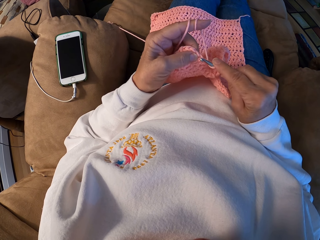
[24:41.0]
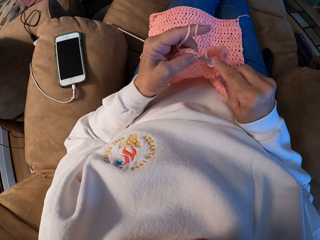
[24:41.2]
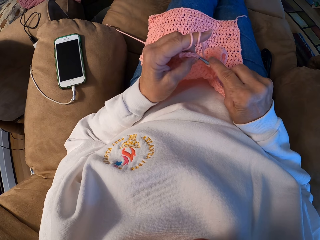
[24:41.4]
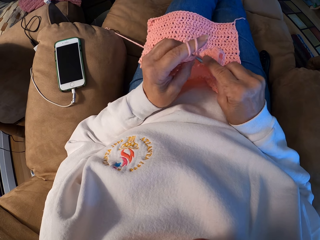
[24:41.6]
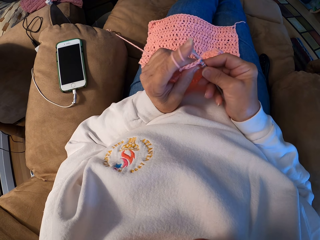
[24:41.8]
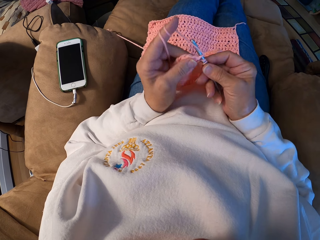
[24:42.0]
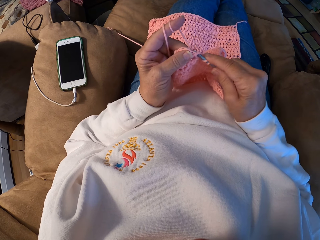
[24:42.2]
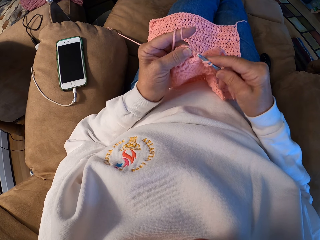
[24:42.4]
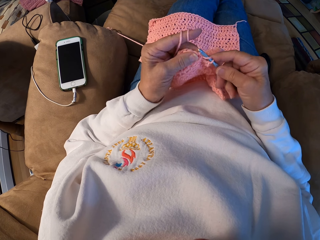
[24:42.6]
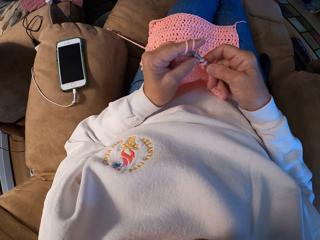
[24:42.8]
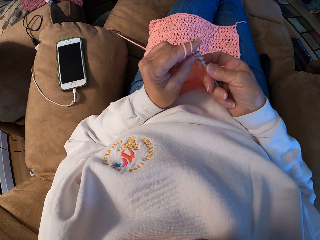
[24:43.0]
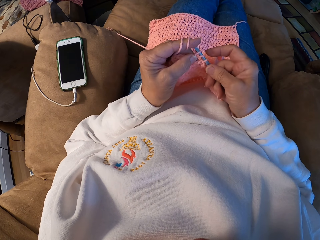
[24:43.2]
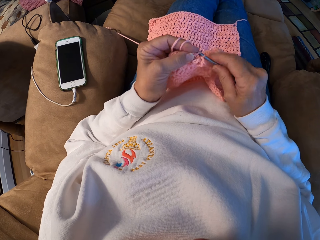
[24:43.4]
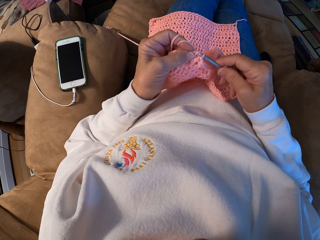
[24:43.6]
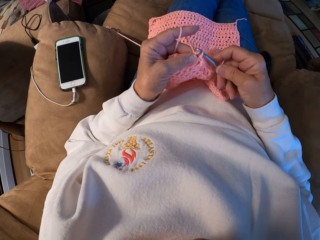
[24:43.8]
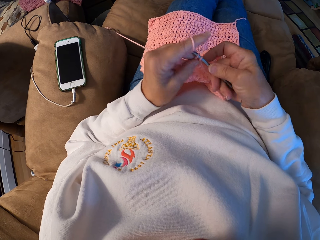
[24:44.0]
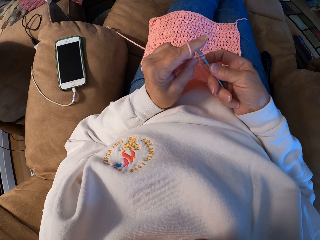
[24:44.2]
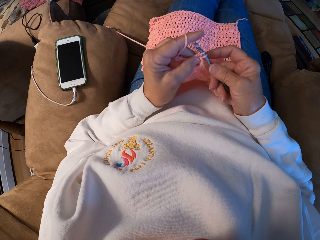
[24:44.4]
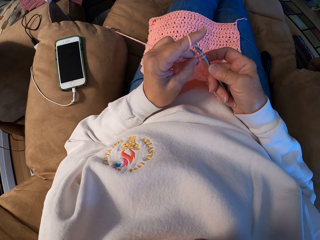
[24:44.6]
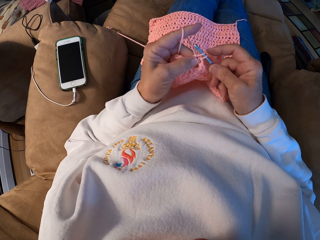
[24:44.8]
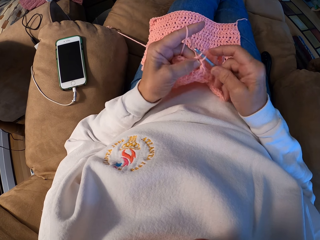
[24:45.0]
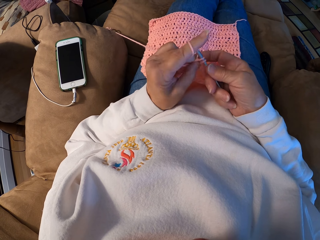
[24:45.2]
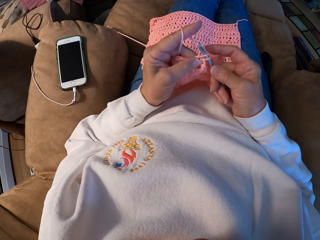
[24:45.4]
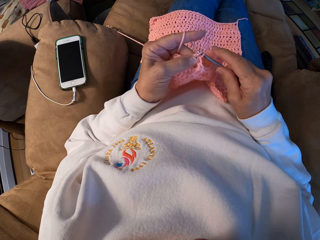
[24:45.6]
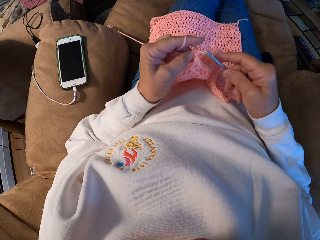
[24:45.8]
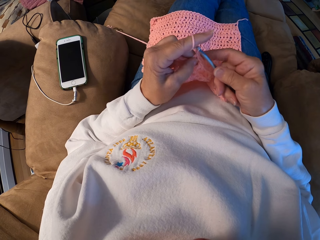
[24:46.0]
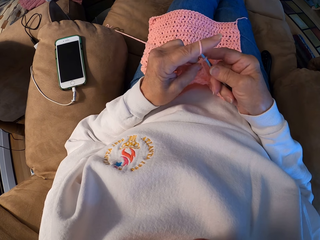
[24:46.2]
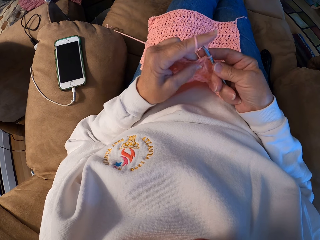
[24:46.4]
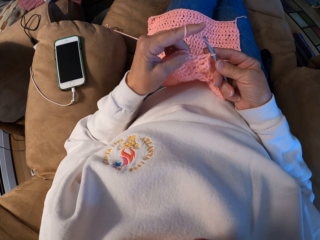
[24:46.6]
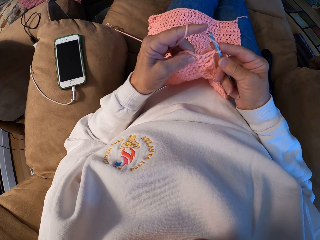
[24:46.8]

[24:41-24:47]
The camera wearer crochets the yarn with the crochet hook.

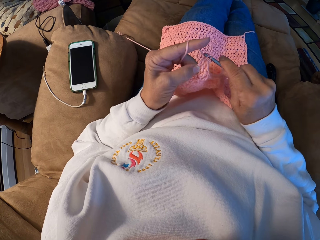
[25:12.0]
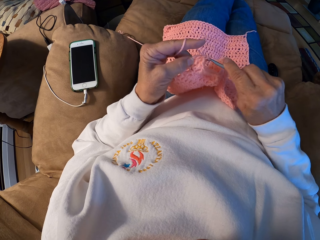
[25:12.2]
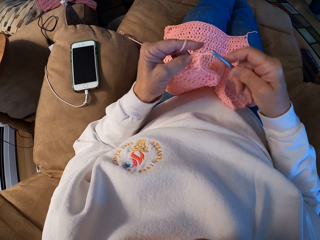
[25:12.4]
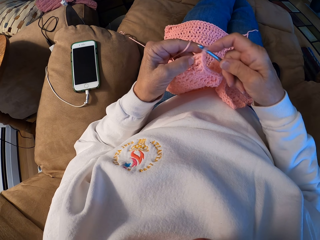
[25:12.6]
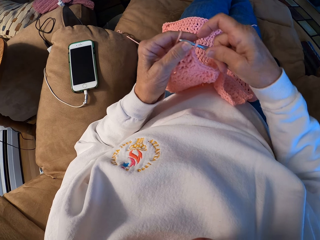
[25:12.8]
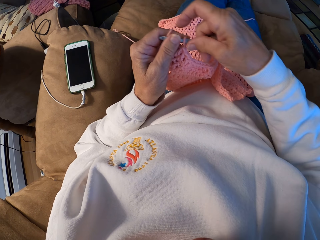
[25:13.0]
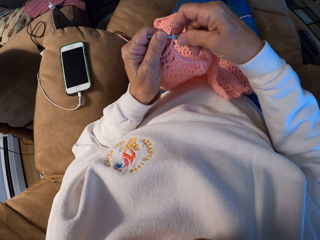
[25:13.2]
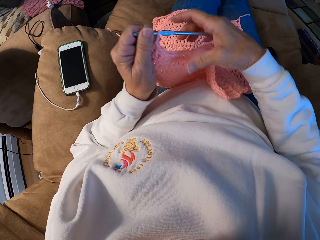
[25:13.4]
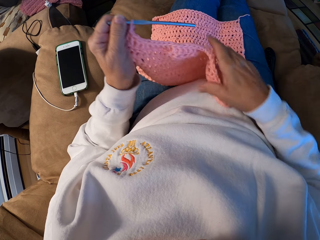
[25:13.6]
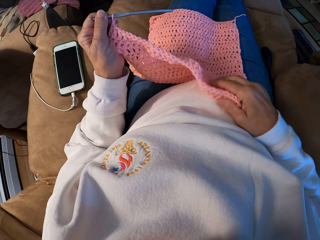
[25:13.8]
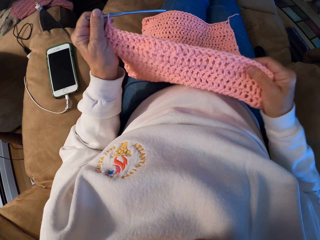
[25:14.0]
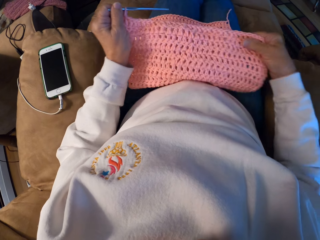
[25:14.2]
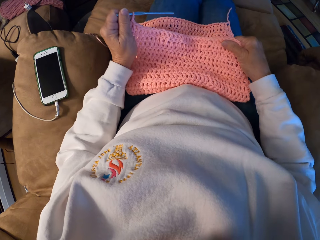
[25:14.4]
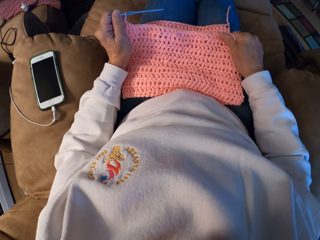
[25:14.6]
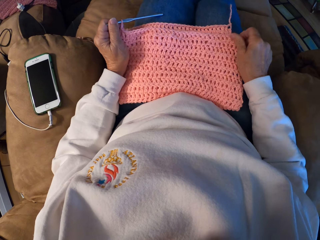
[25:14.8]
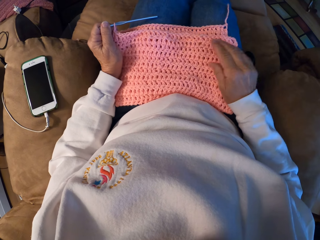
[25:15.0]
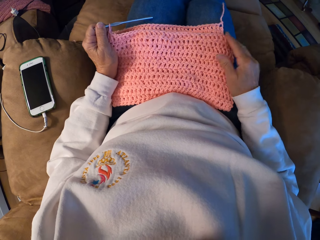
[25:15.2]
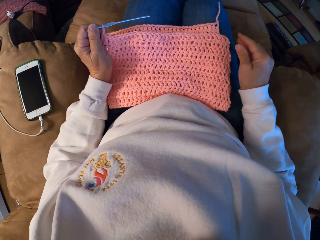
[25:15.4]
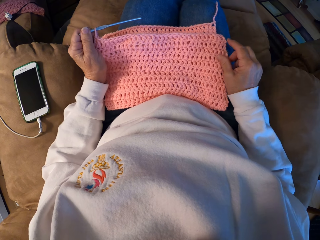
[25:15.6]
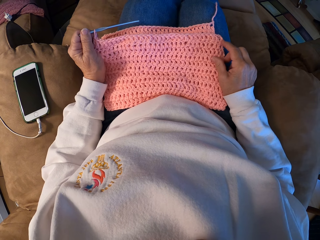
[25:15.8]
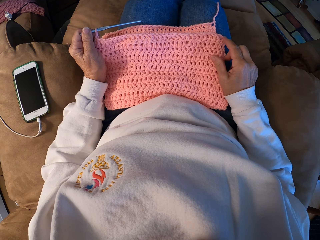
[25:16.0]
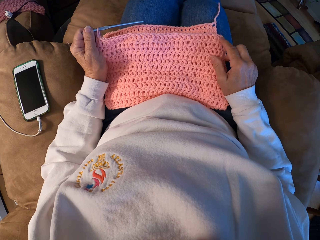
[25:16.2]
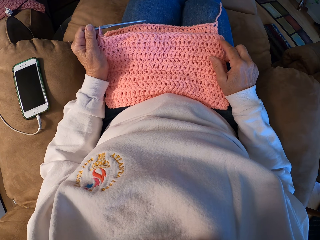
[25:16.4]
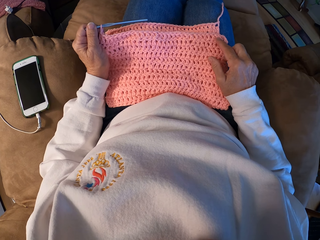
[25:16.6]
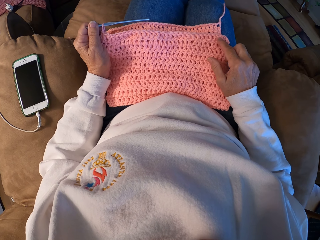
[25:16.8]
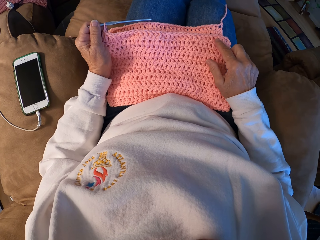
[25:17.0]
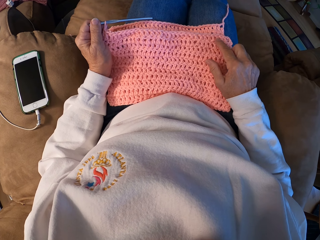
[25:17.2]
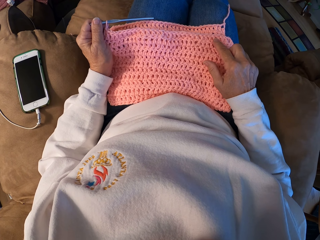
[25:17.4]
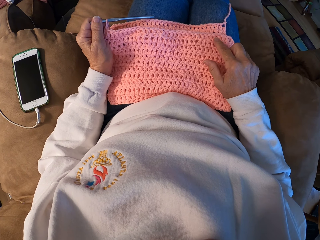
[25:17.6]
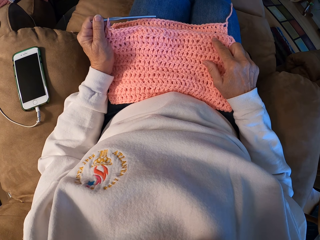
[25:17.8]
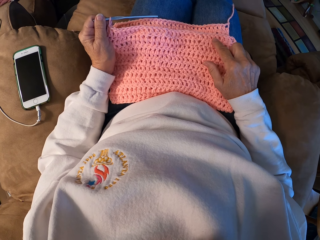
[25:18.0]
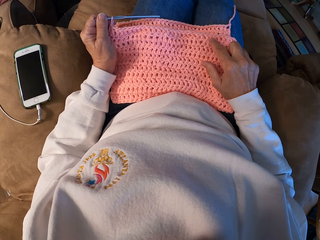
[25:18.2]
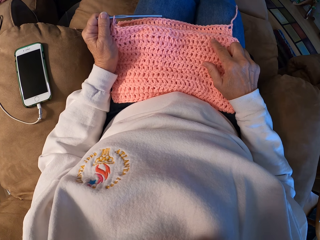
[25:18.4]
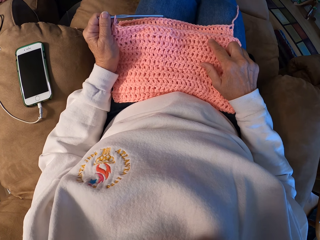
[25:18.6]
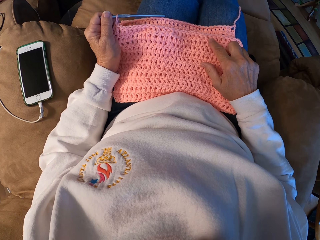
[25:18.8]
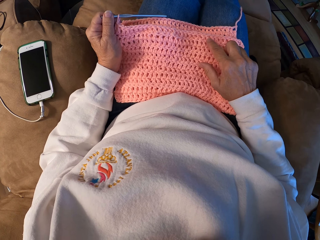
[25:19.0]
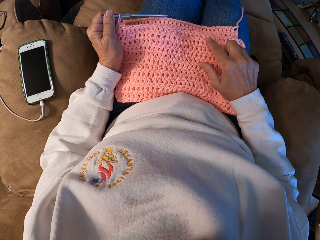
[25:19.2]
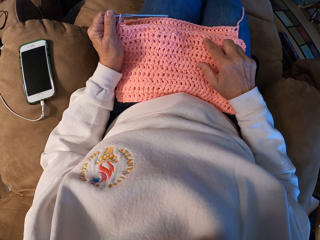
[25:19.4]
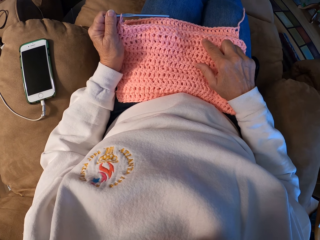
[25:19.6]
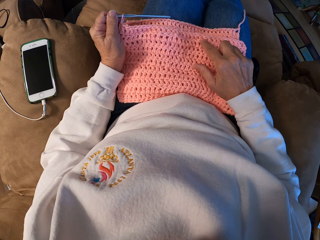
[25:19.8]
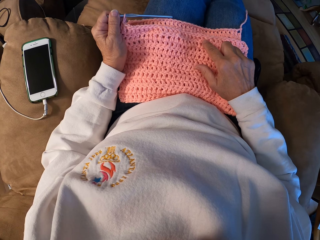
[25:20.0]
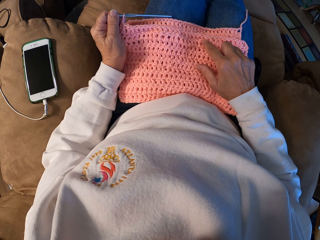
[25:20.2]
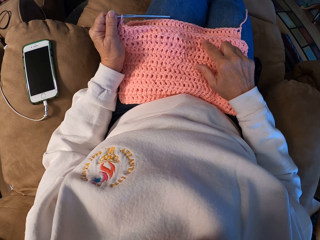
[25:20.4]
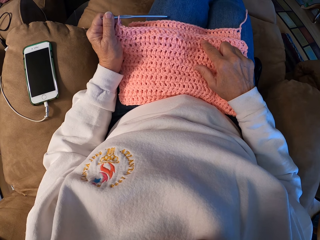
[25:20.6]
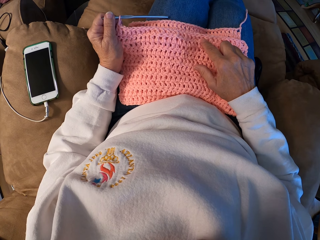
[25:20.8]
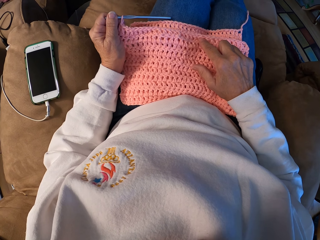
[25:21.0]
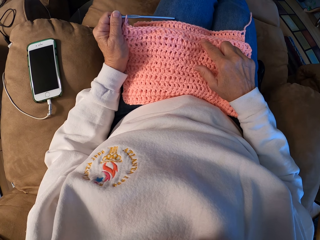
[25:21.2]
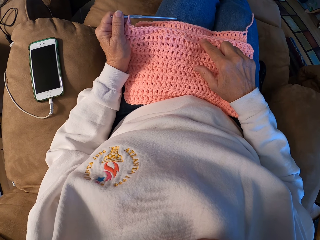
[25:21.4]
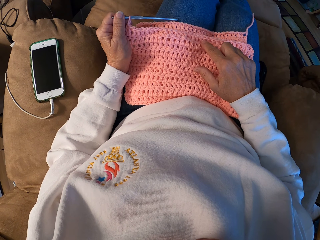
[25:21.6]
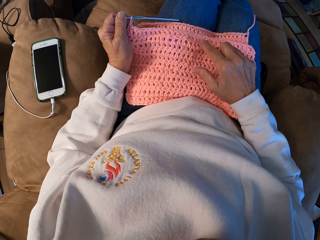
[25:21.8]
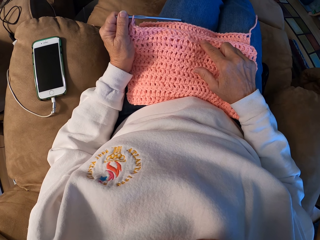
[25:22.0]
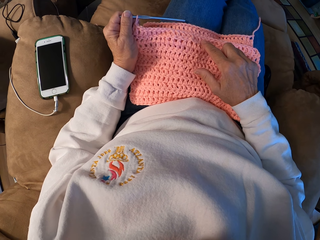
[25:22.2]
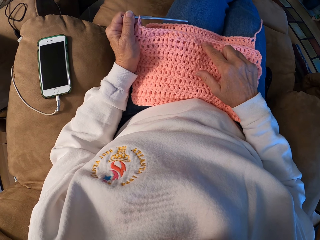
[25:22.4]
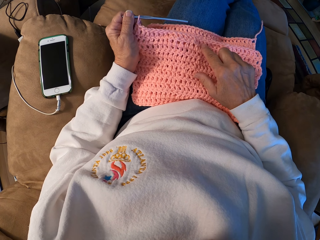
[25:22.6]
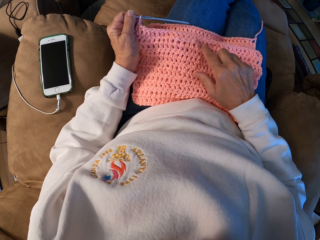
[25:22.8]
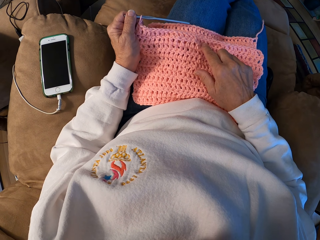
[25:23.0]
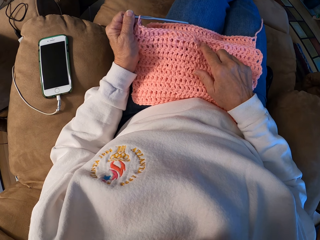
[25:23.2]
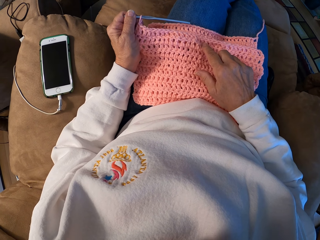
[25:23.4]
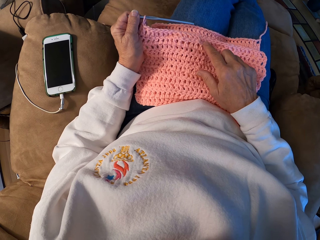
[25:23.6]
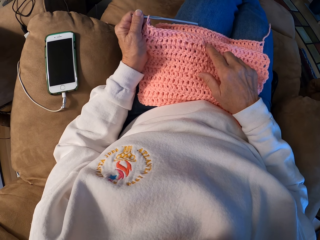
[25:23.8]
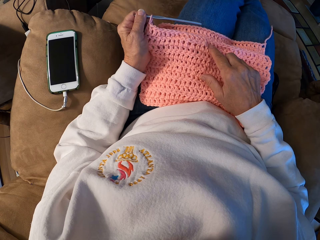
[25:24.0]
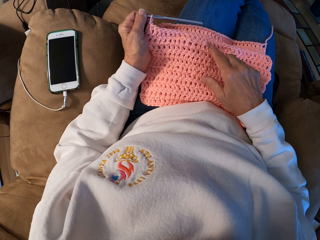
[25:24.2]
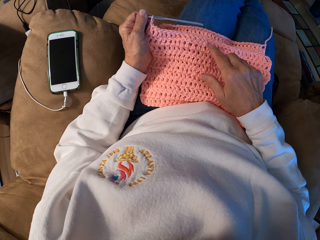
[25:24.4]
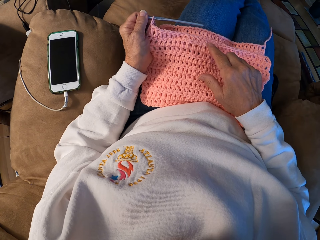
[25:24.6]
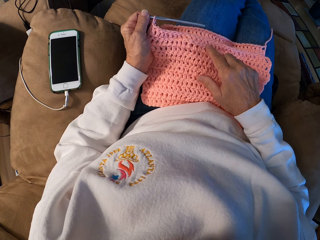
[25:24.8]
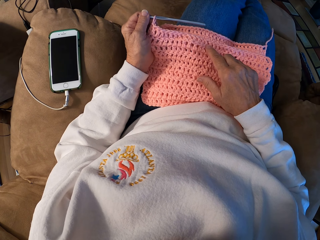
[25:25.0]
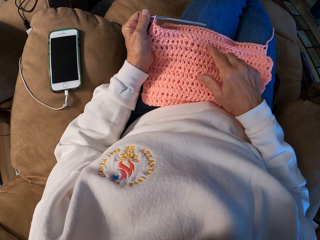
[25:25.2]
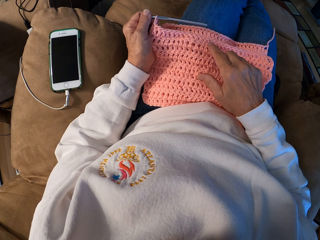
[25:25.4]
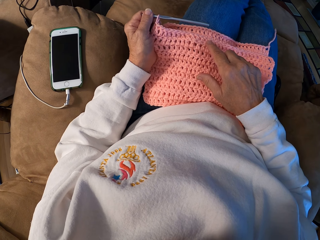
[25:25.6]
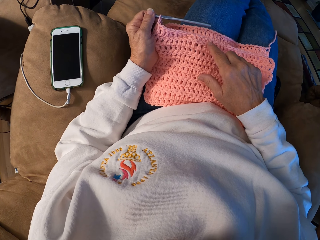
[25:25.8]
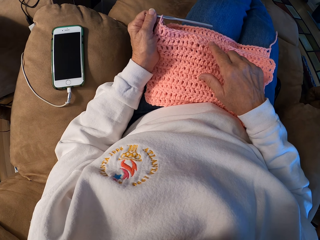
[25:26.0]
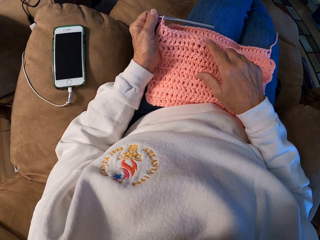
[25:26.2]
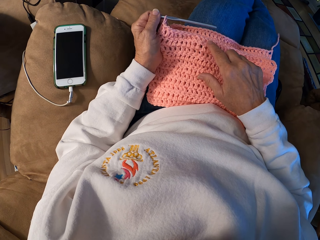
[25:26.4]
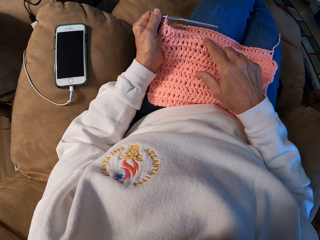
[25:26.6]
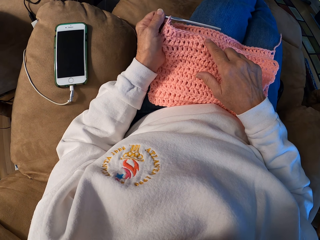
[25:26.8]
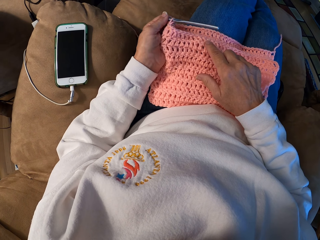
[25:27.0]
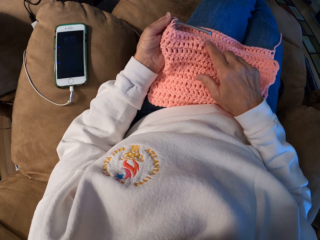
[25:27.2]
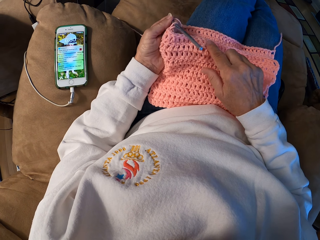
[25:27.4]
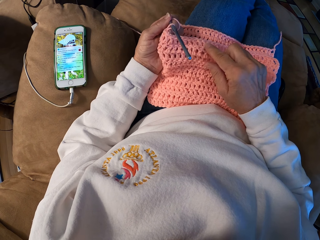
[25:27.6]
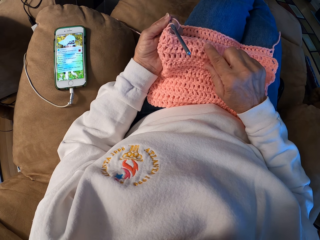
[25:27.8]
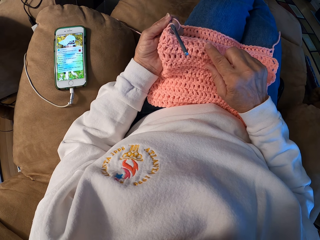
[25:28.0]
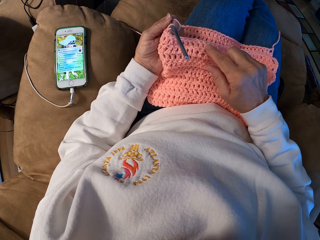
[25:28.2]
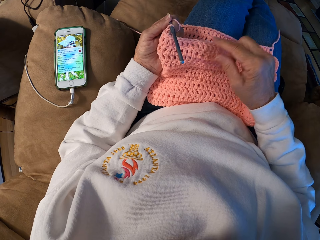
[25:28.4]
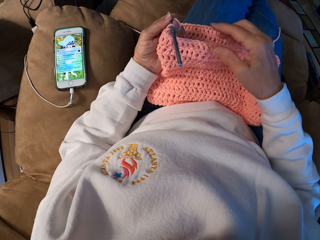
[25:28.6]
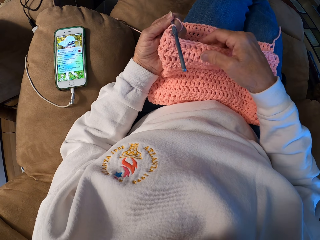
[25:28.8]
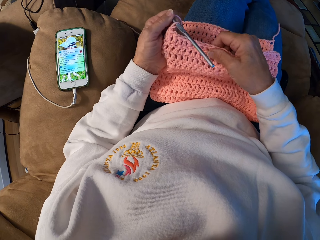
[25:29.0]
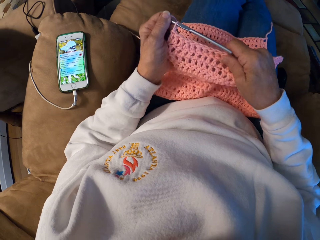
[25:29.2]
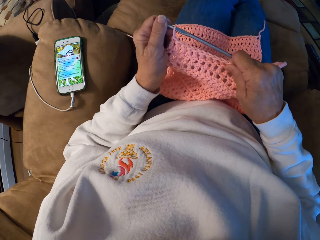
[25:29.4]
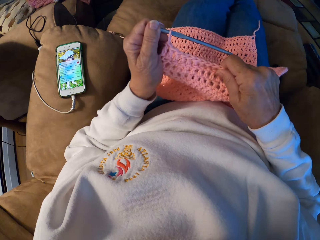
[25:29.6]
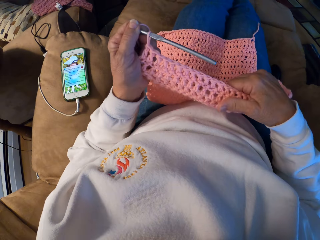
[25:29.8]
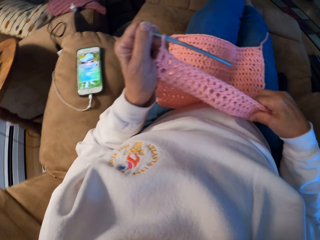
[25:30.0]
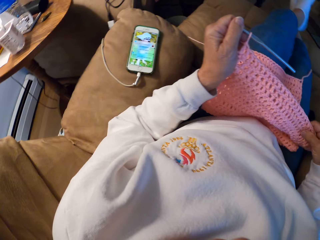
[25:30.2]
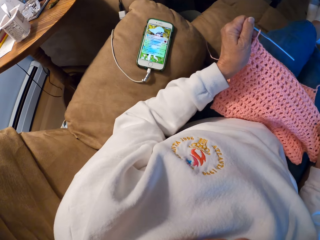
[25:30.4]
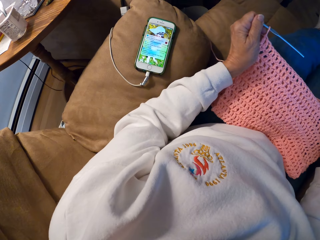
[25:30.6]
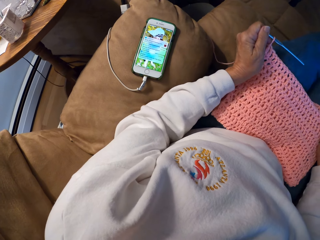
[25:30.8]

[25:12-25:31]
The camera wearer adjusts the crocheted yarn. They fold the garment. They count the holes of the garment. They stretch the garment and adjust the crocheted yarn.
